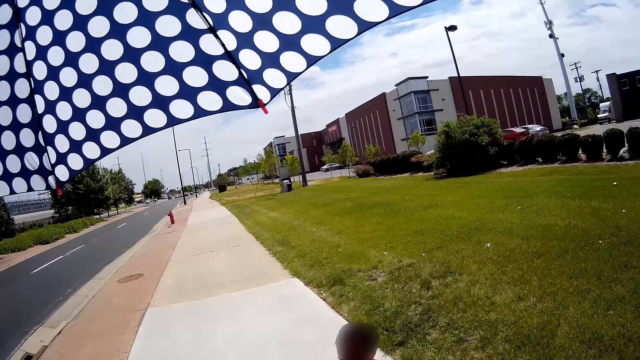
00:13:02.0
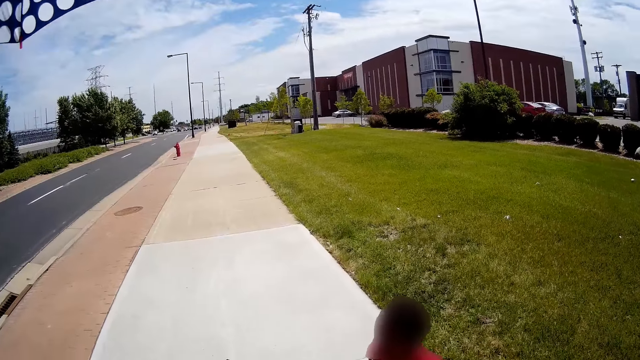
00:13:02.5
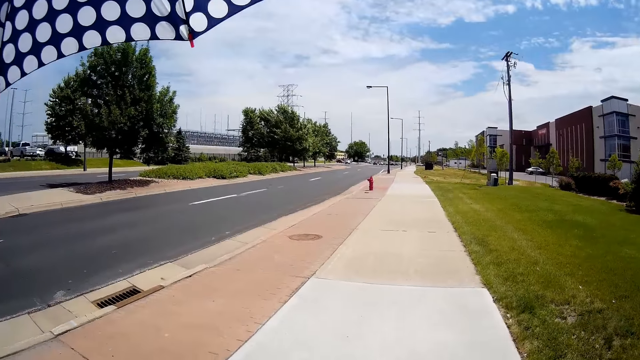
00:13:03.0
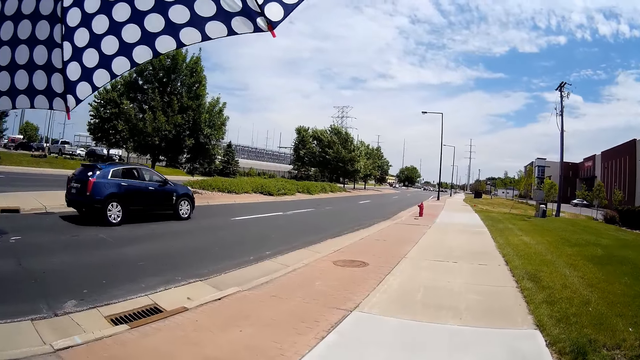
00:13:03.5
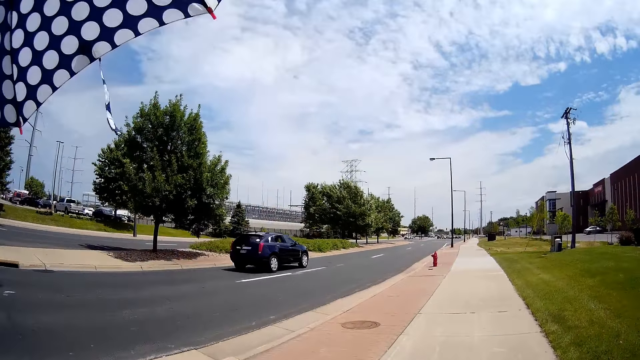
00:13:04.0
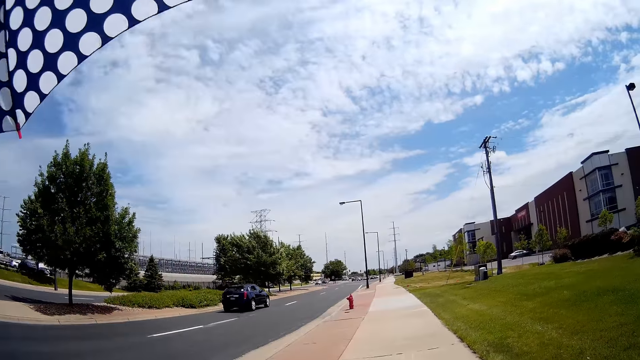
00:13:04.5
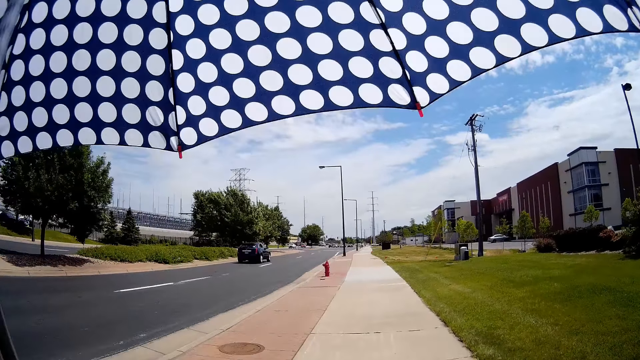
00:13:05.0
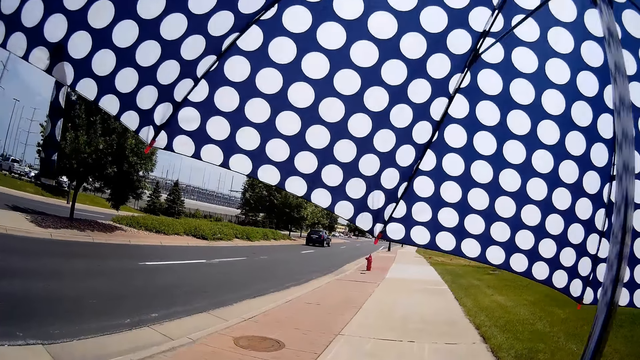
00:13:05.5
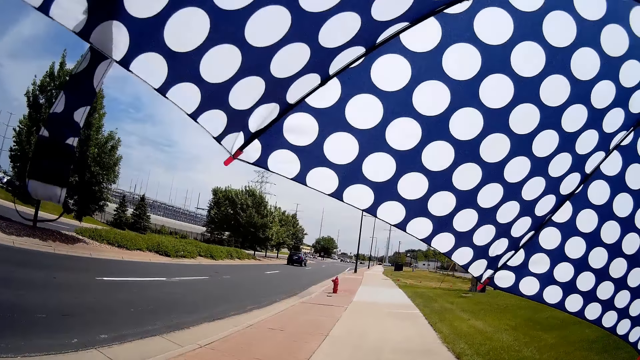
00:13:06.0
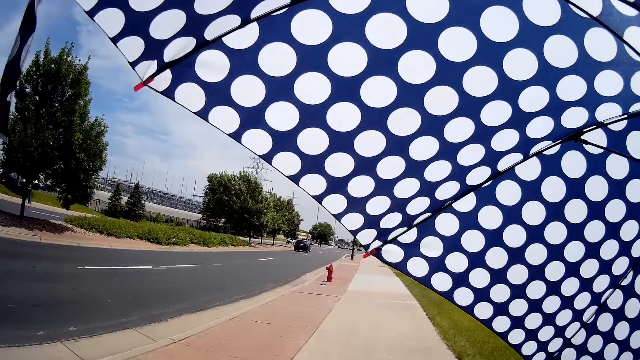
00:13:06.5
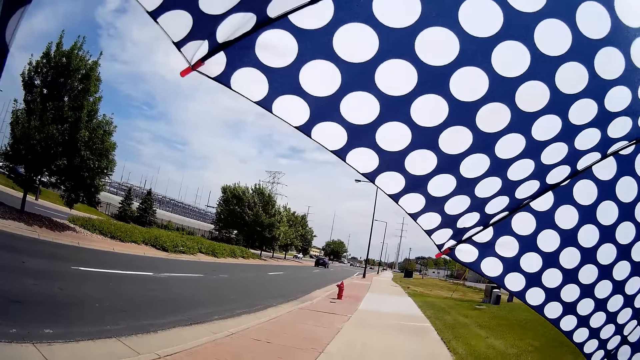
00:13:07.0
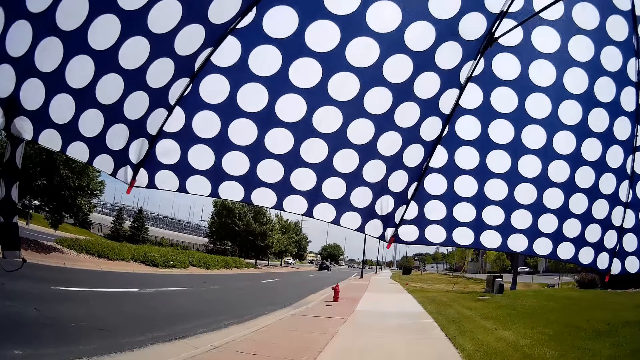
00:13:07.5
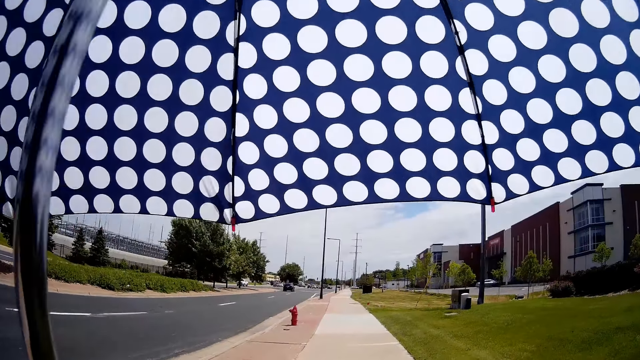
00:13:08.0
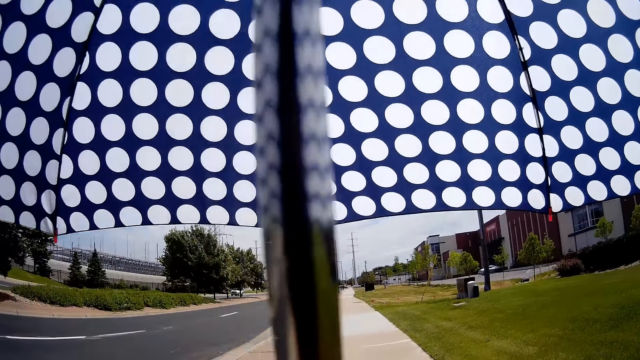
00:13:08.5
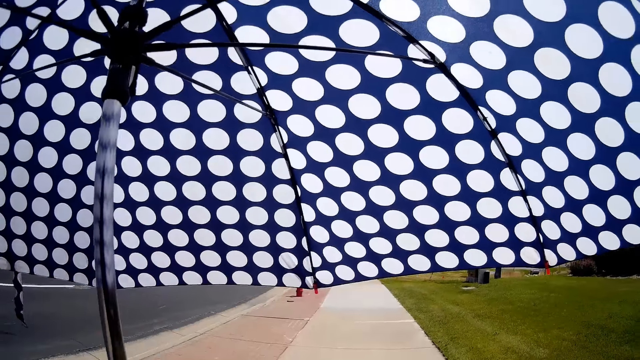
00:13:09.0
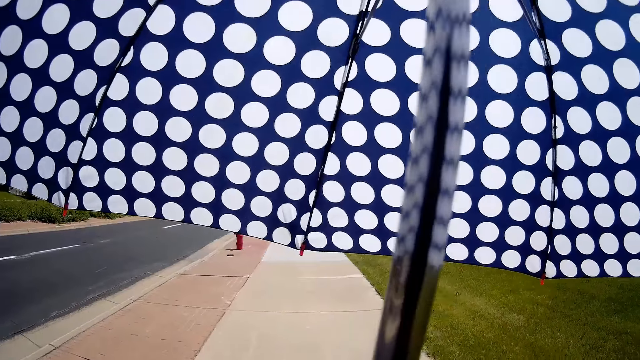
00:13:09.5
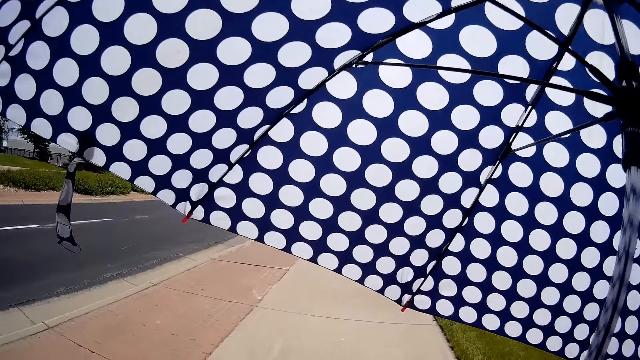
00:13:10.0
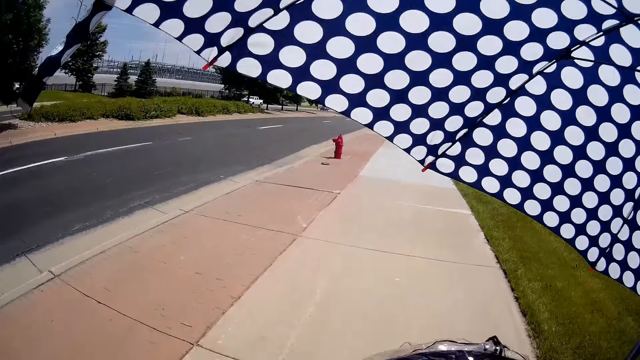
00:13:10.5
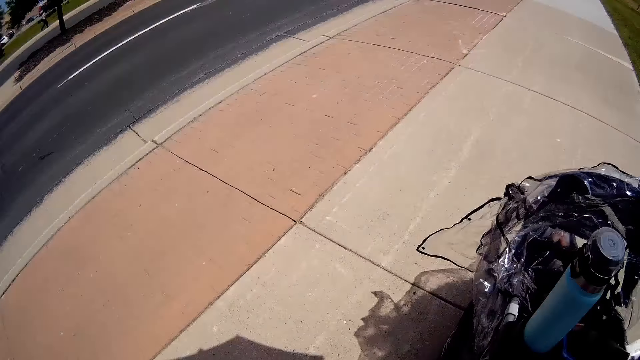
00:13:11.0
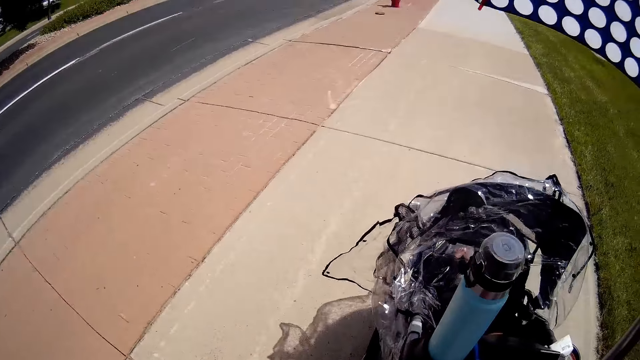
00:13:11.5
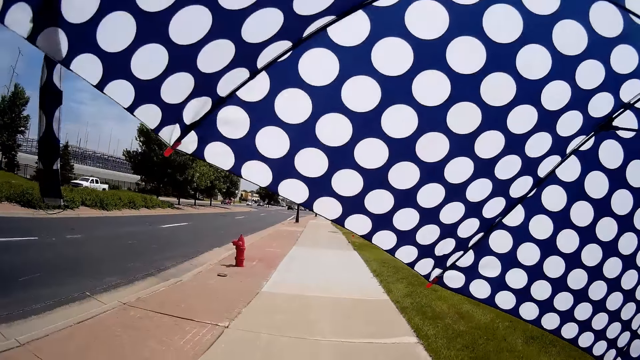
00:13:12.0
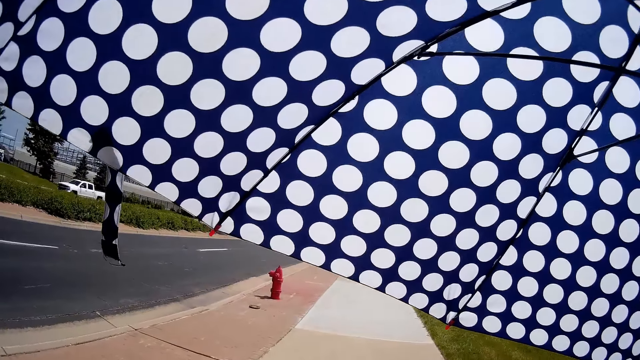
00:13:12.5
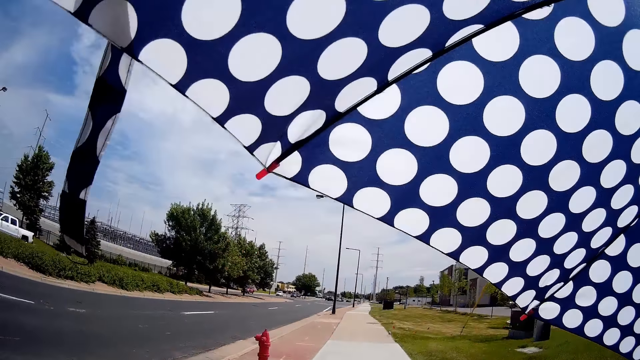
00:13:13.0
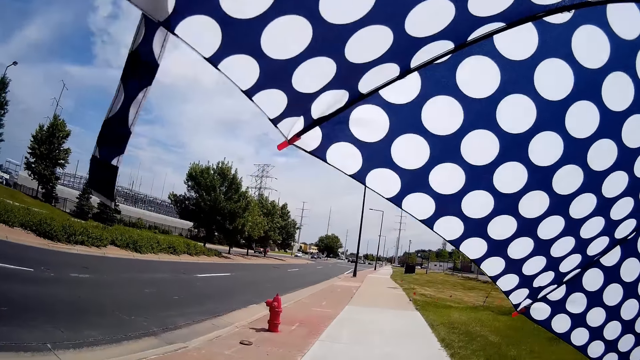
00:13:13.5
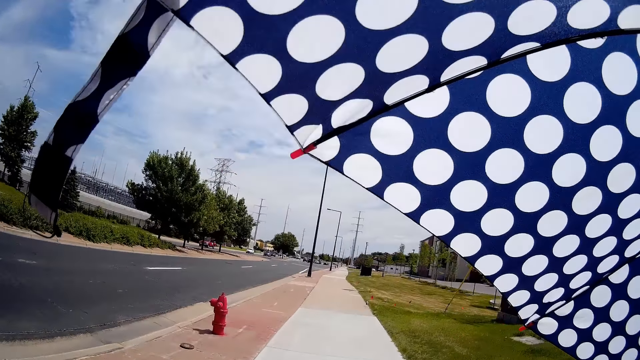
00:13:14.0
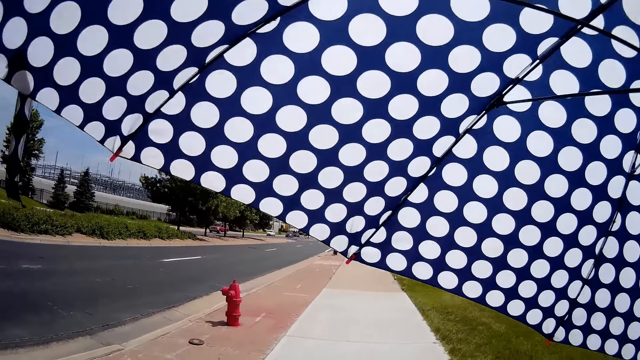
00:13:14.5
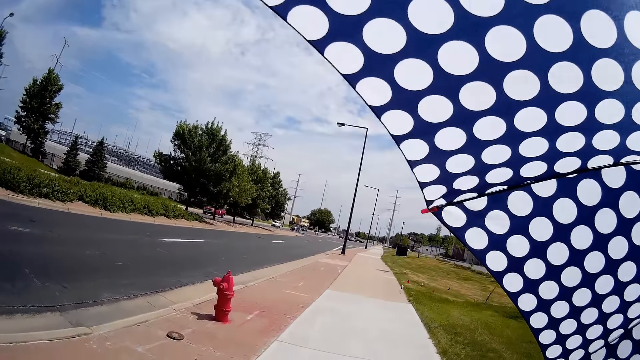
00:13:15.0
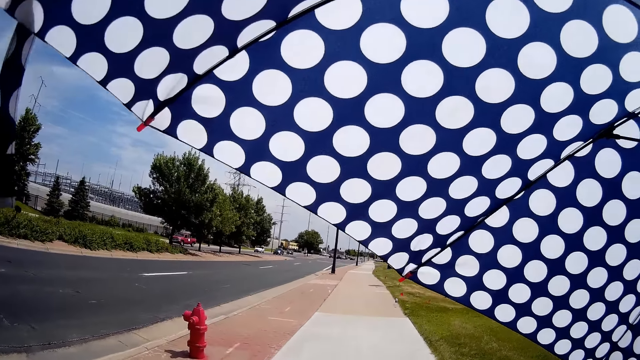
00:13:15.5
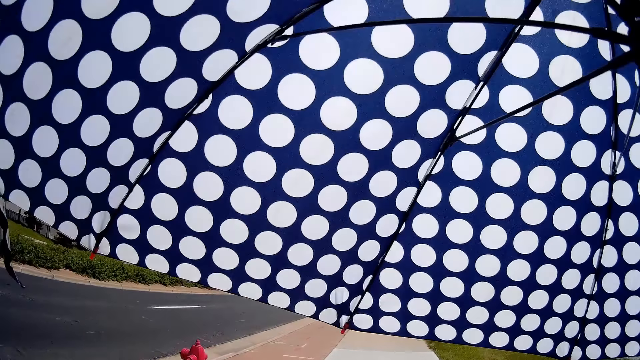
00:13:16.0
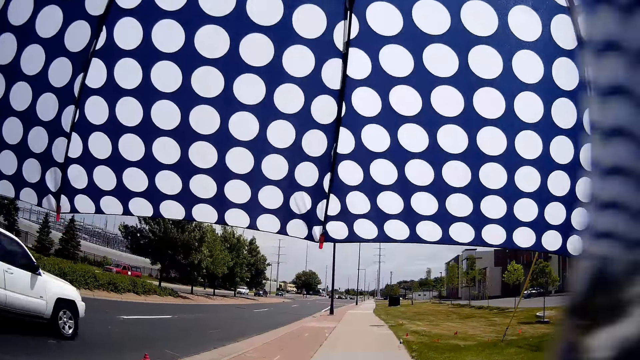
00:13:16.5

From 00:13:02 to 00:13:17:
The camera wearer adjusts the umbrella. They push a stroller and converse with a kid.

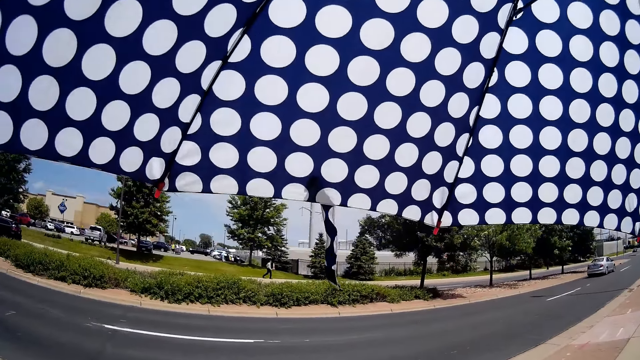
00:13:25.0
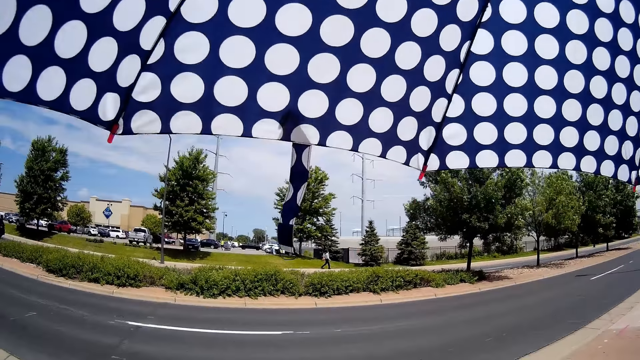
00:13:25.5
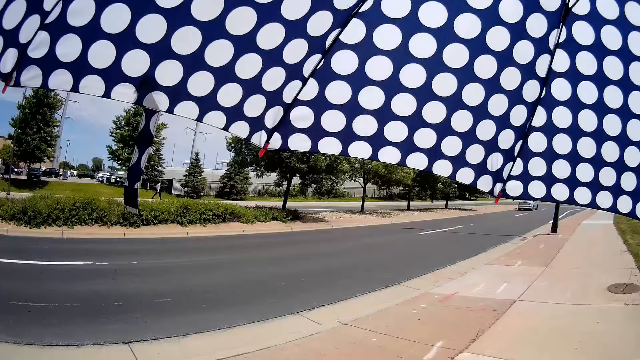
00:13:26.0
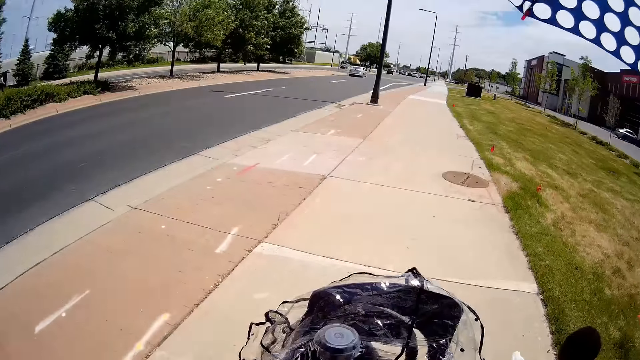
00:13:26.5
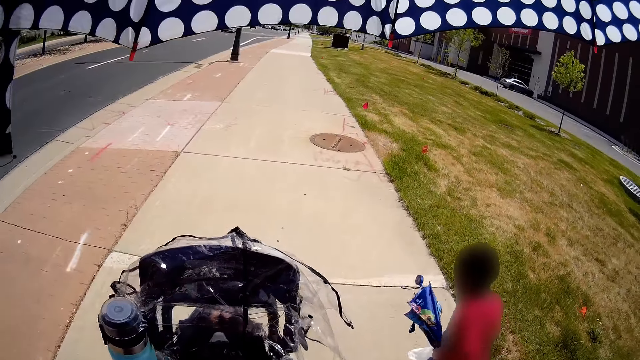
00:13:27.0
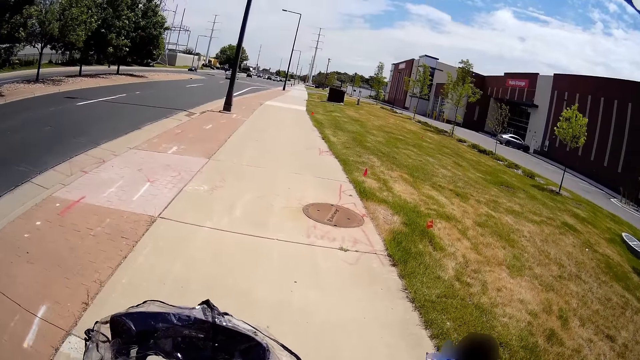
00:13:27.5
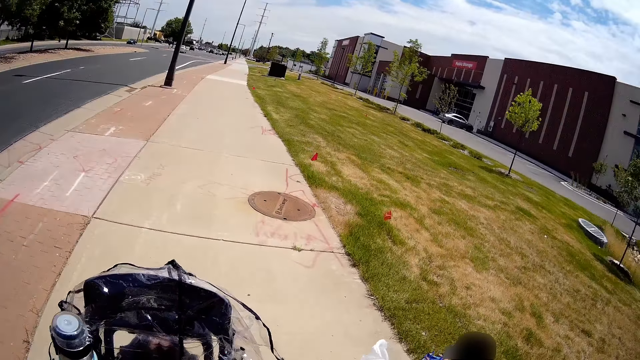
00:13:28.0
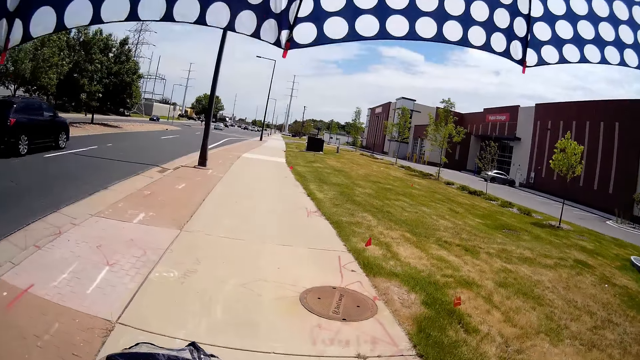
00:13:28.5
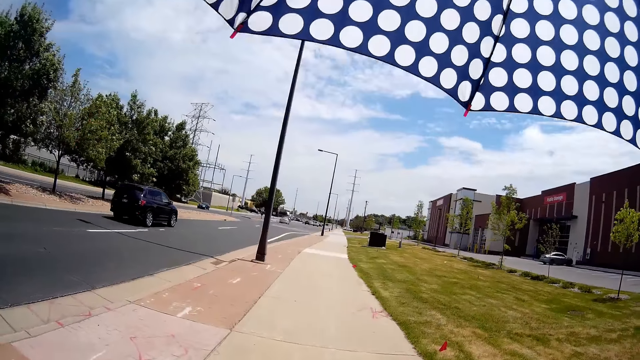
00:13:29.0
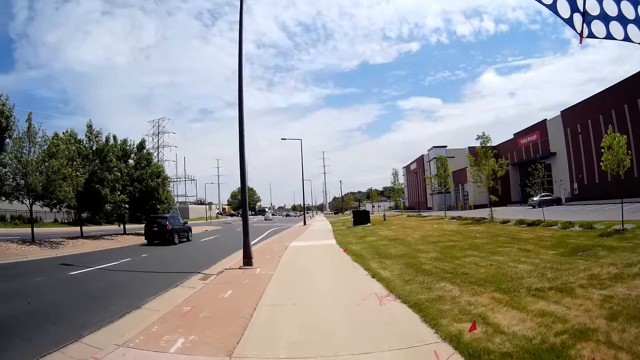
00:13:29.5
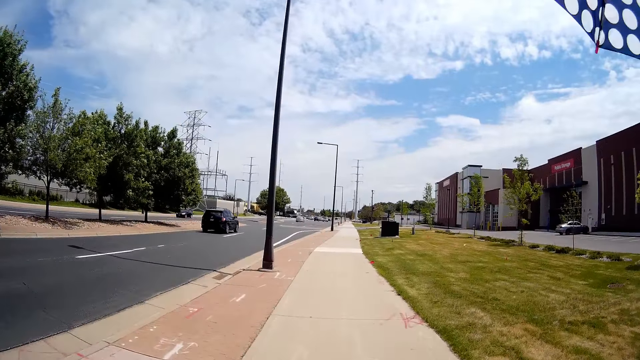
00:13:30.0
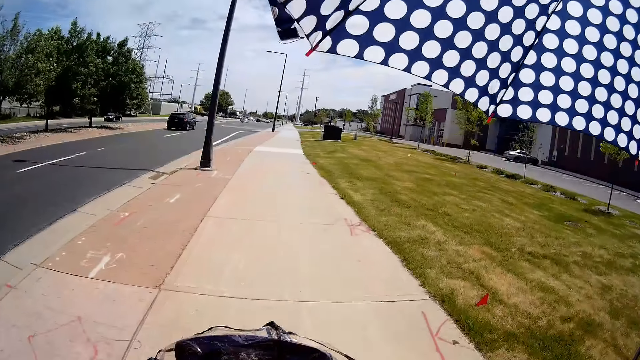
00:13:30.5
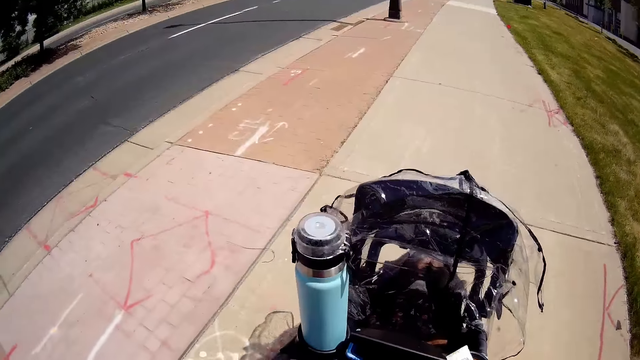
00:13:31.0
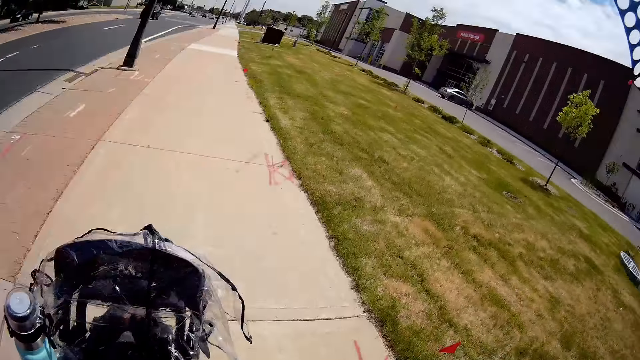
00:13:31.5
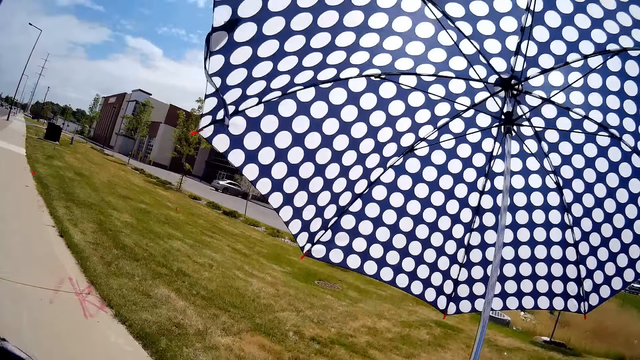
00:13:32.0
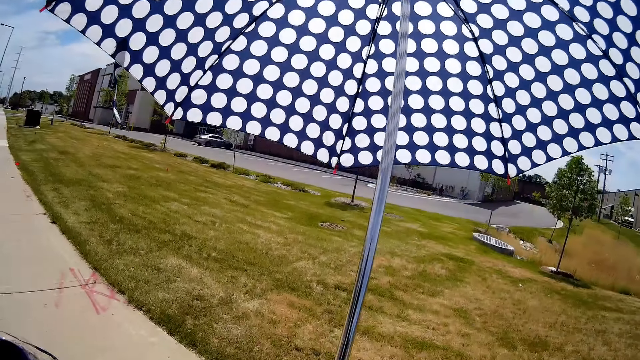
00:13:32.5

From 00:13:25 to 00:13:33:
The child holds an umbrella with his left hand. The camera wearer picks up the umbrella from the stroller. They converse with the child. They push a stroller.
